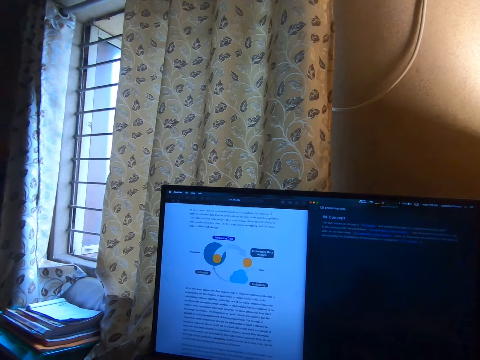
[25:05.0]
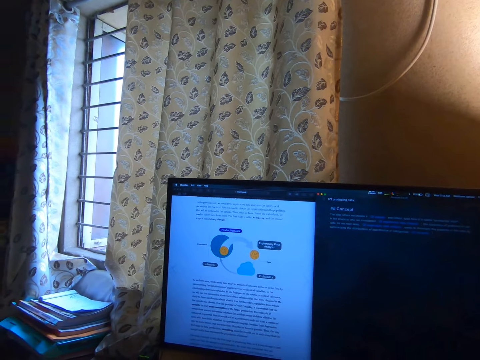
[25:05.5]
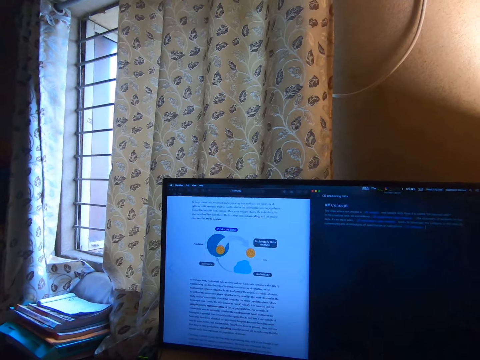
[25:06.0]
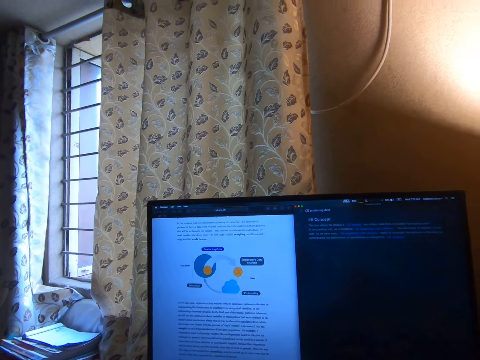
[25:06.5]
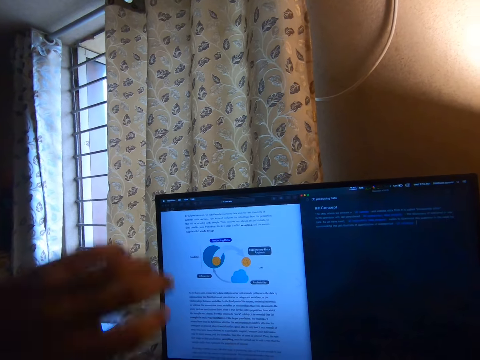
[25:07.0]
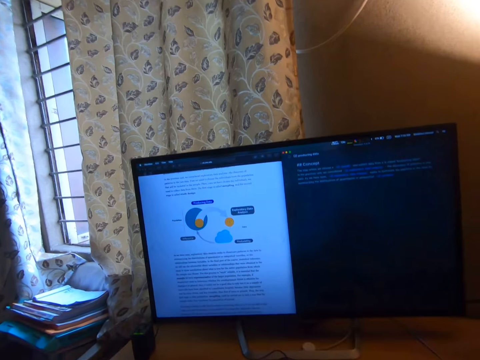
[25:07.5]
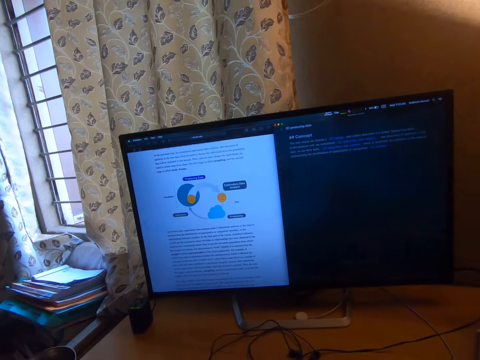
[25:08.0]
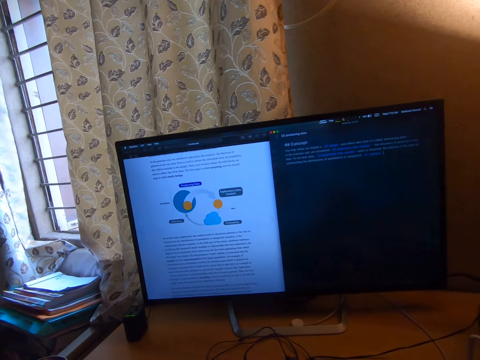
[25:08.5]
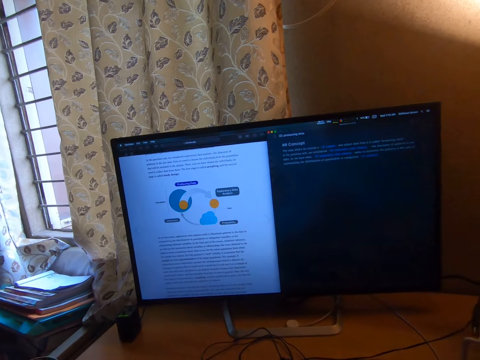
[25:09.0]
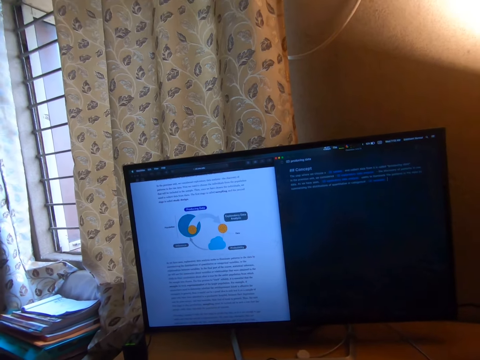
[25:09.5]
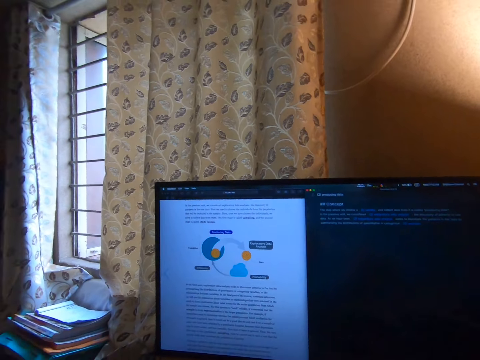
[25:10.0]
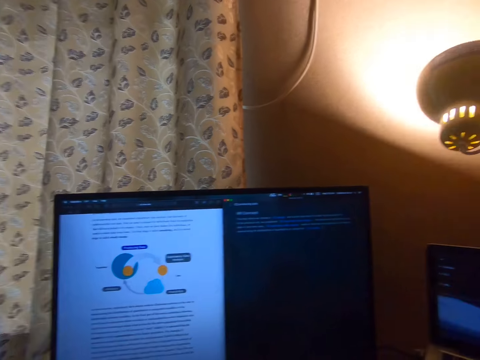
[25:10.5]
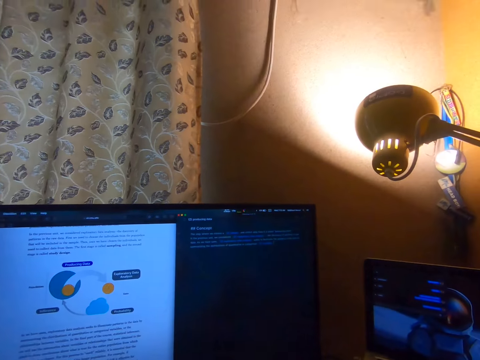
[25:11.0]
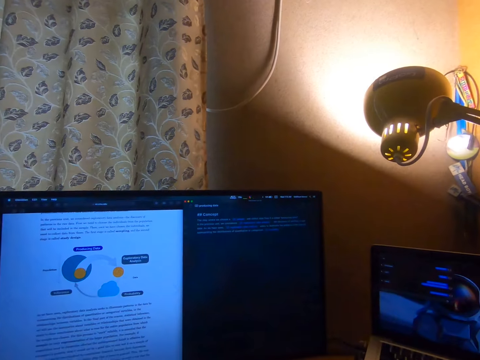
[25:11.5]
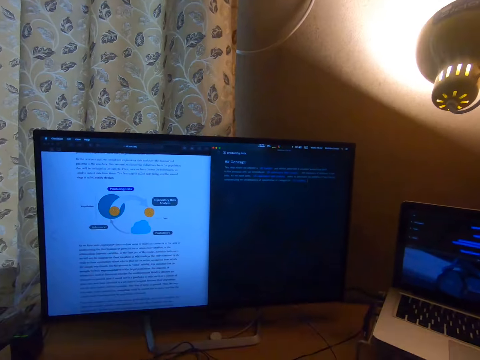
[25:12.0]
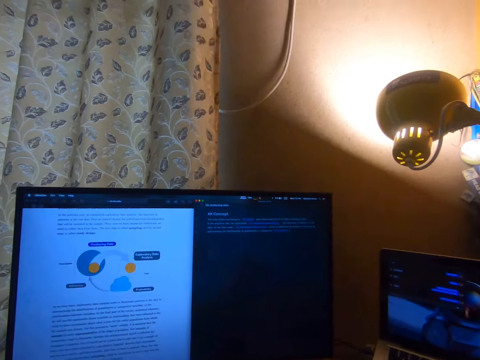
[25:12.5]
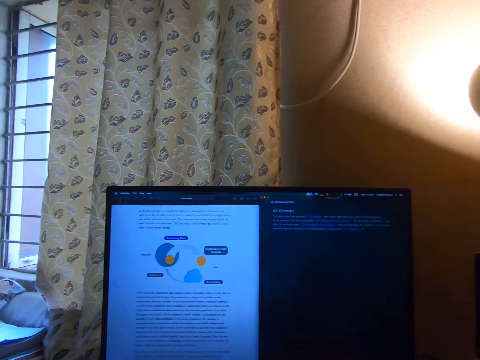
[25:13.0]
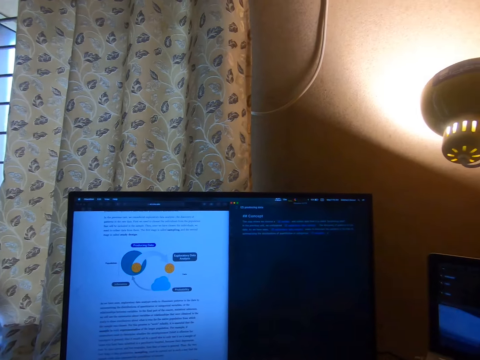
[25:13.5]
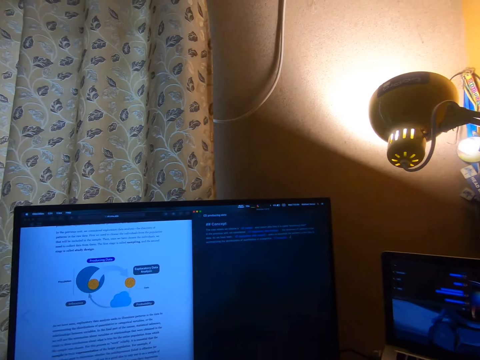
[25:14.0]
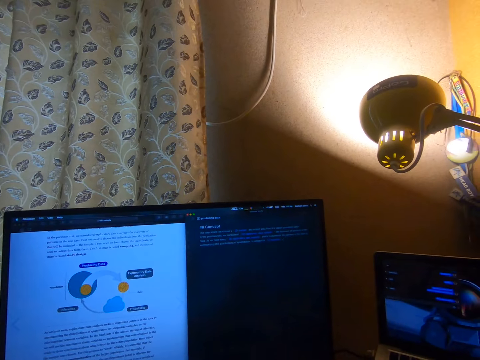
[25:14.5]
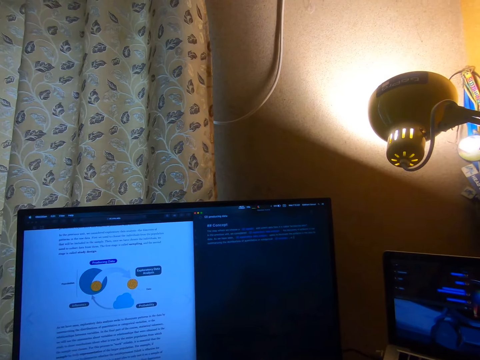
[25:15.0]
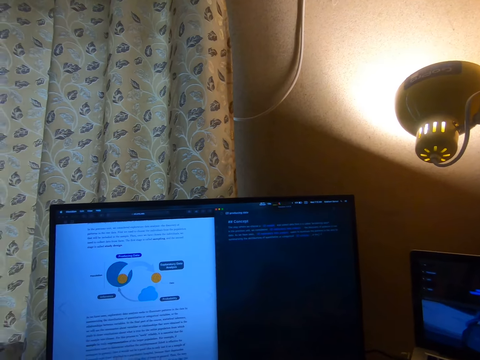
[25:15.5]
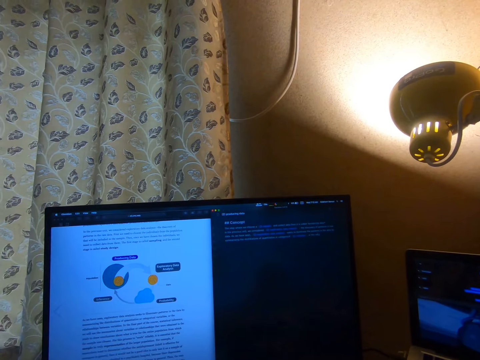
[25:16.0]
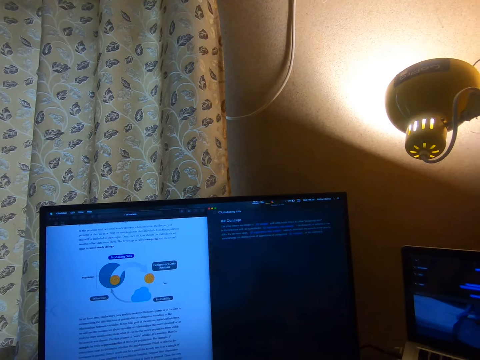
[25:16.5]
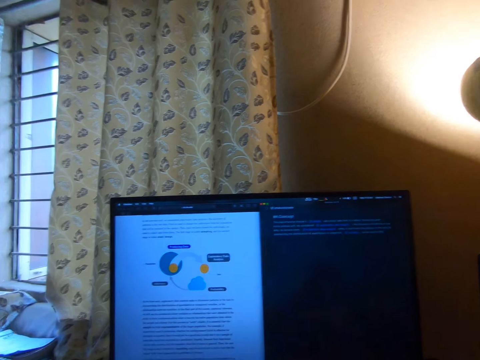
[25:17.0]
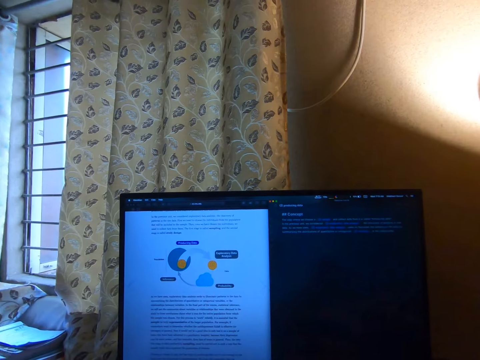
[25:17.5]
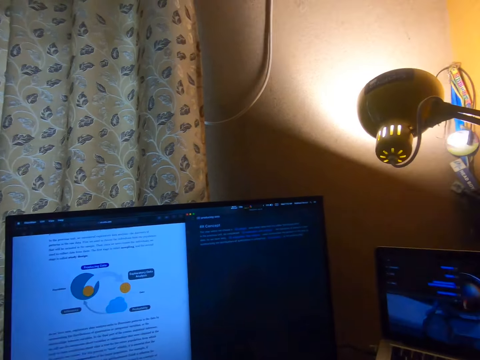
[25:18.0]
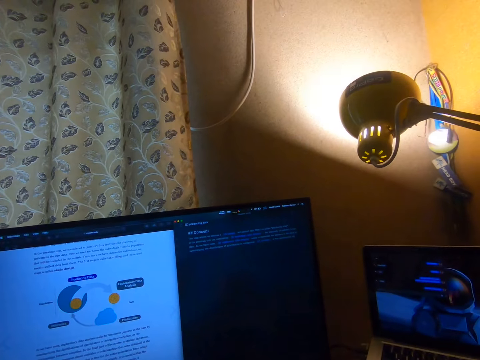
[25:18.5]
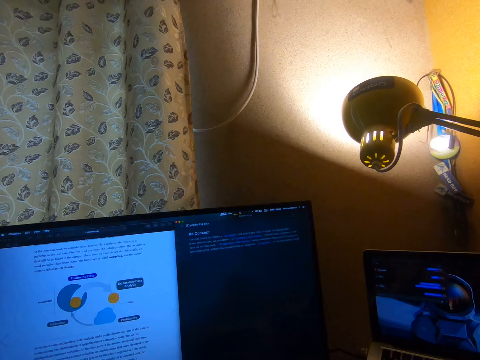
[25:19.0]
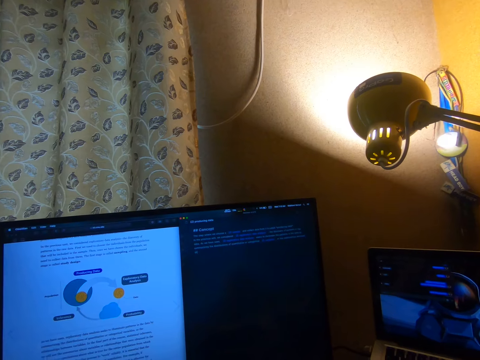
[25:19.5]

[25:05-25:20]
The camera wearer reads on the screen. He scratches his hair with his left hand. He raises up his hand and puts down his hand. He types on the screen.

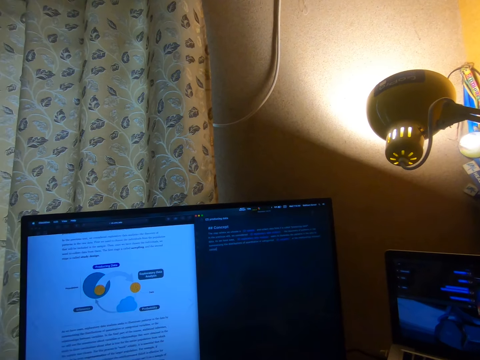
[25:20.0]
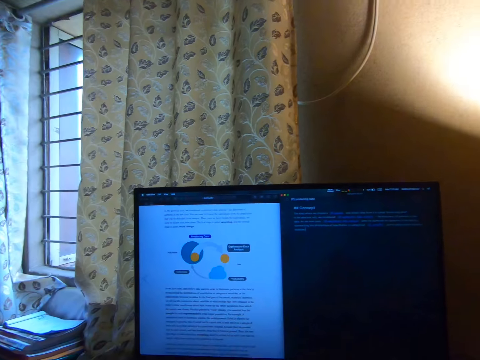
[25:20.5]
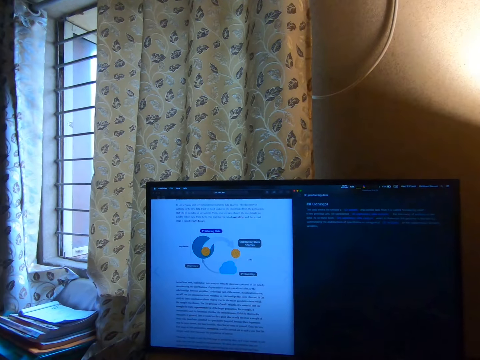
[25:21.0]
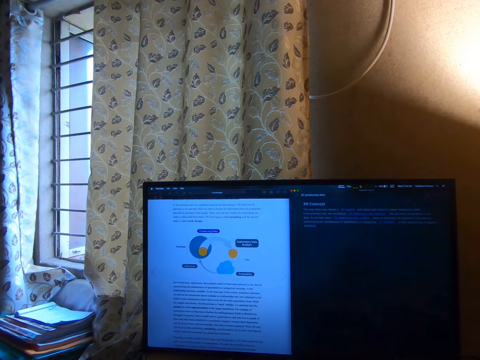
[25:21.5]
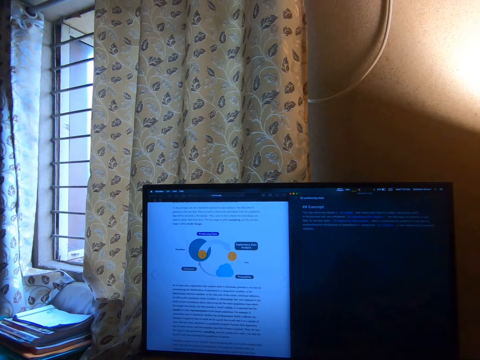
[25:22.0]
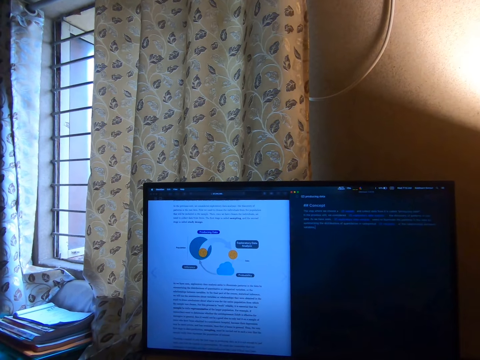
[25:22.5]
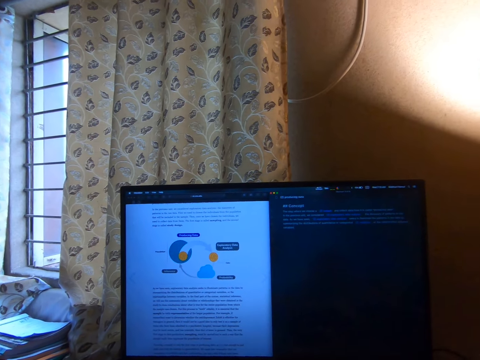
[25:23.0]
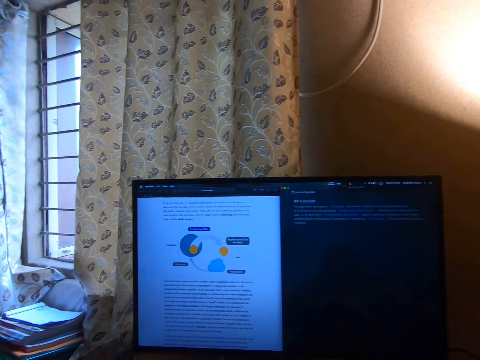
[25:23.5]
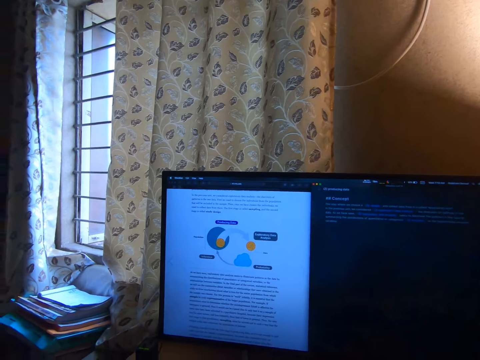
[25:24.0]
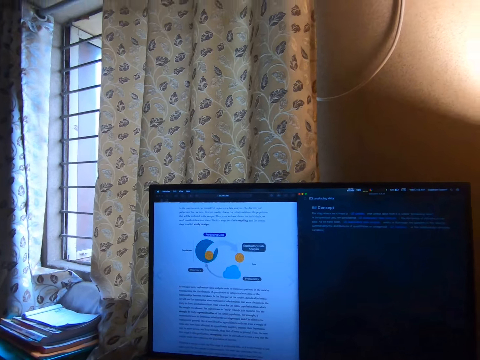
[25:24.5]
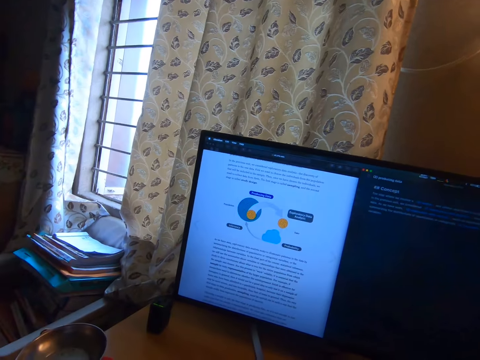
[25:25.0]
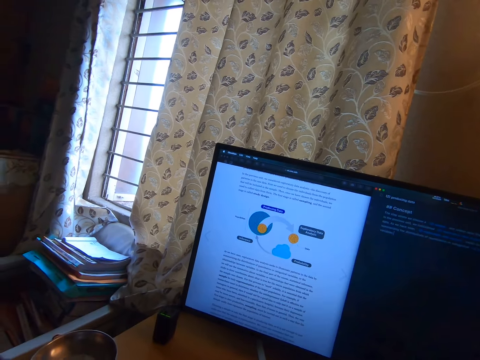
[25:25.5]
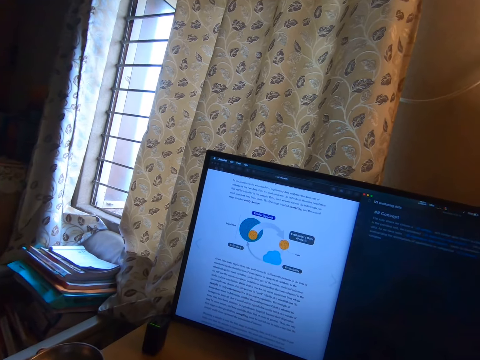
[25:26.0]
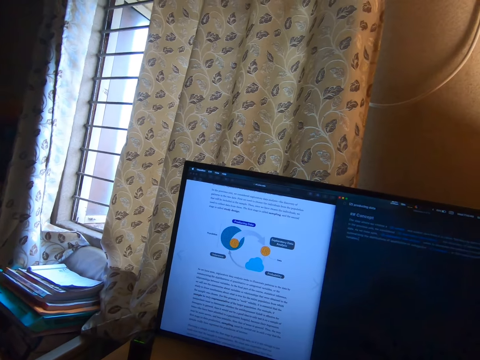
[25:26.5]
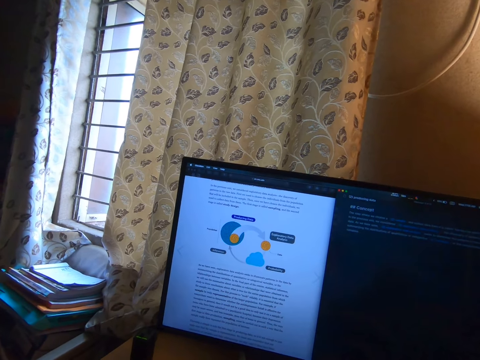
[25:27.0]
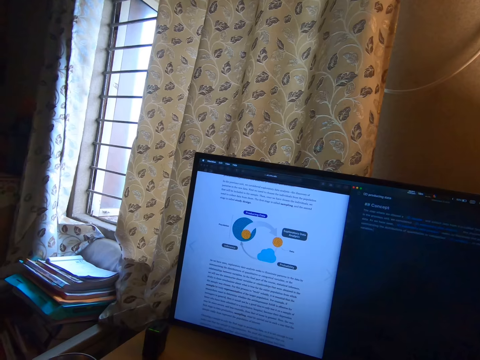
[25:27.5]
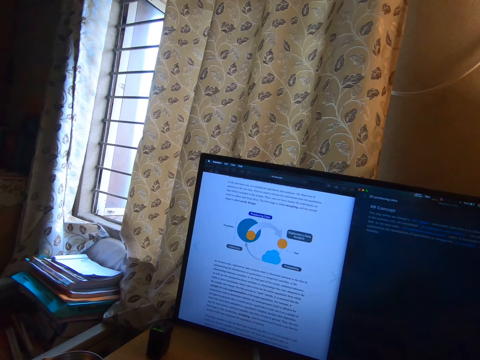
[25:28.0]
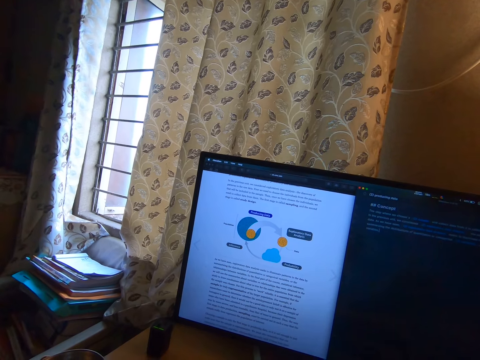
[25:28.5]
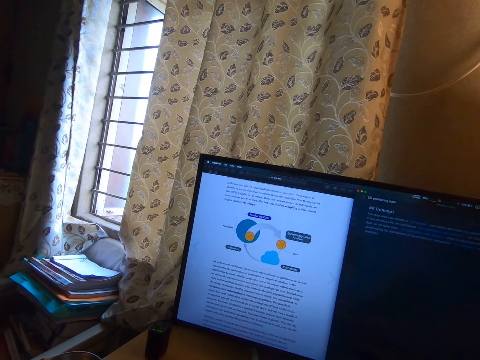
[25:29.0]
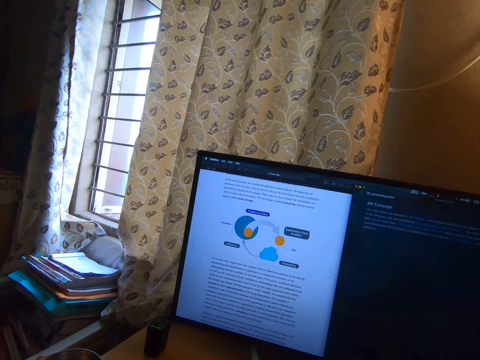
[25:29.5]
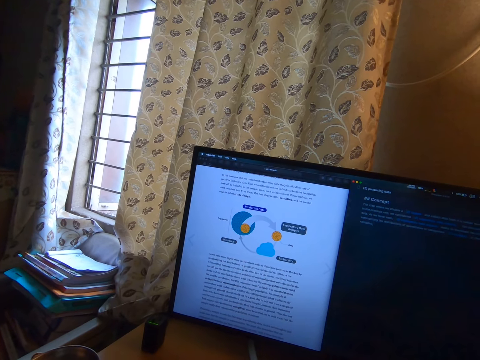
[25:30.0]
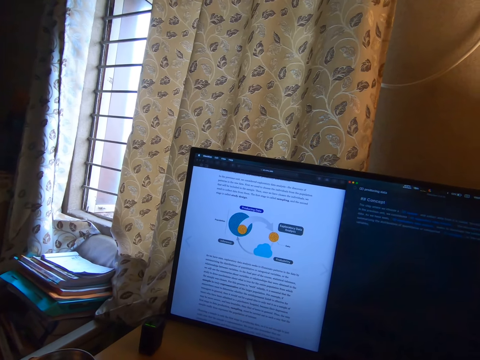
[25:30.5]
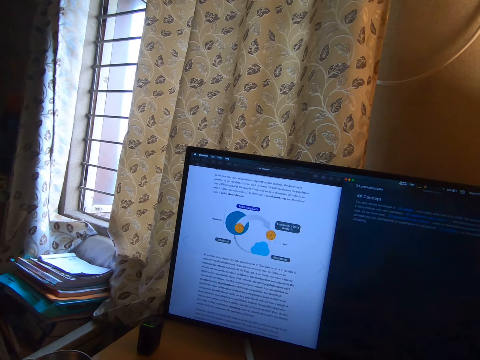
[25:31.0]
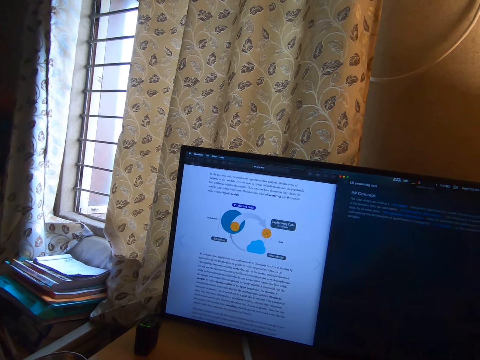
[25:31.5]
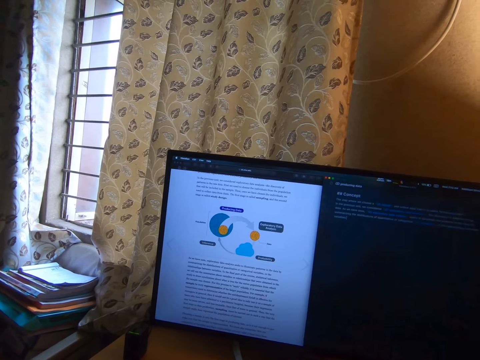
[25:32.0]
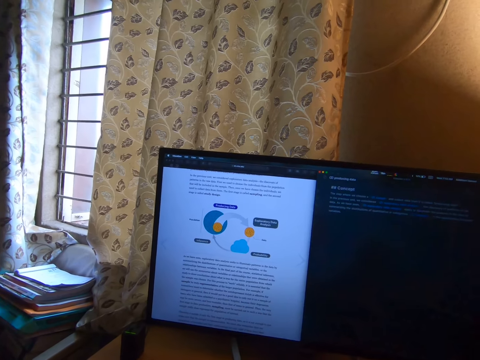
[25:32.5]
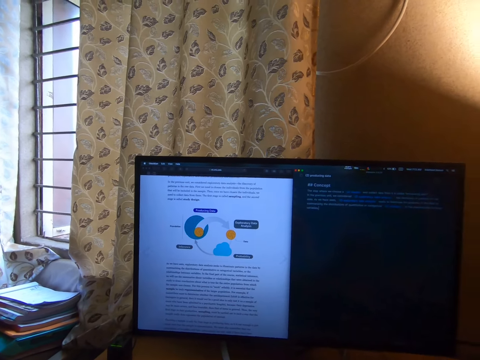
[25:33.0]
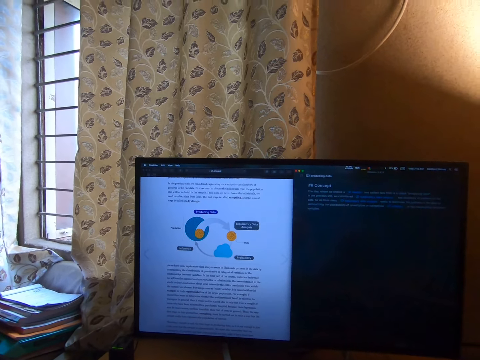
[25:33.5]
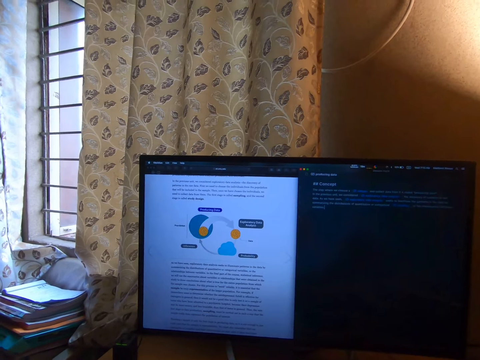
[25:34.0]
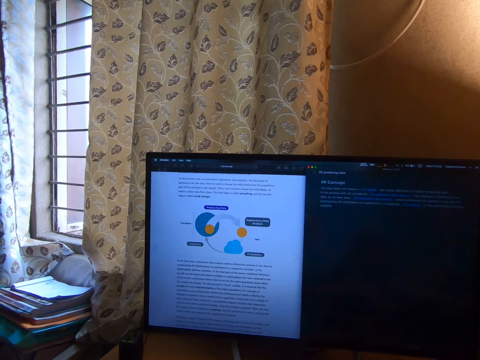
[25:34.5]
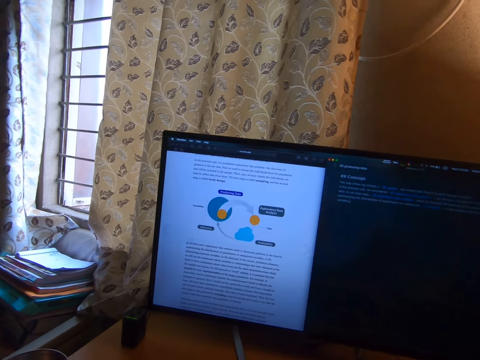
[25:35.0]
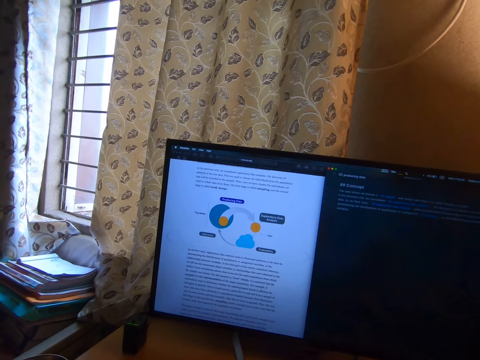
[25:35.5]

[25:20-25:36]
The camera wearer reads on the screen.
